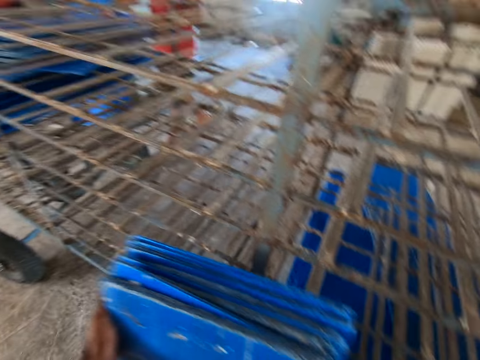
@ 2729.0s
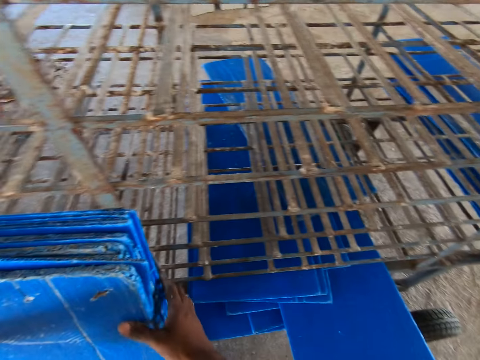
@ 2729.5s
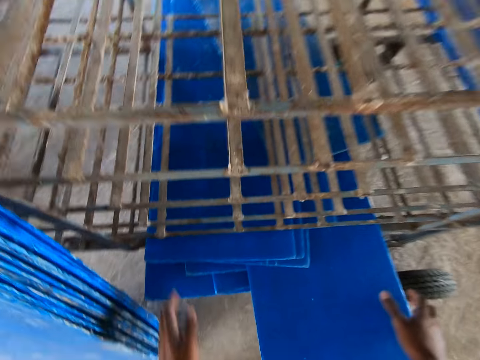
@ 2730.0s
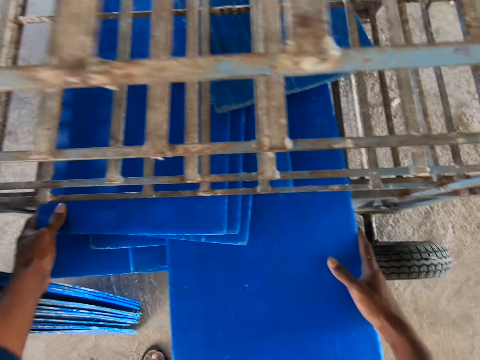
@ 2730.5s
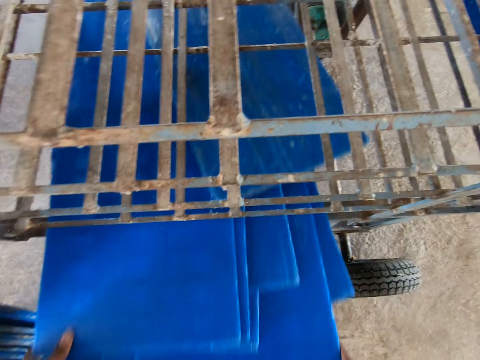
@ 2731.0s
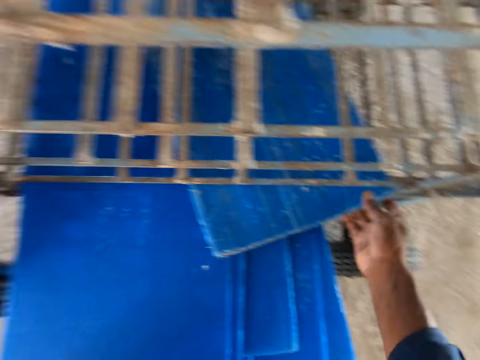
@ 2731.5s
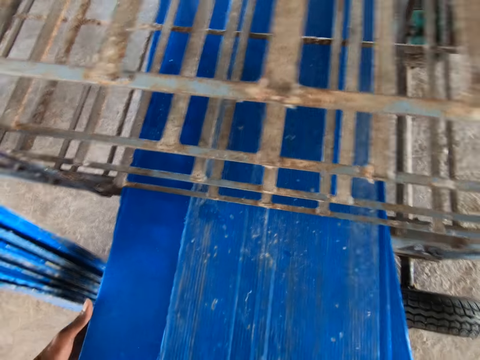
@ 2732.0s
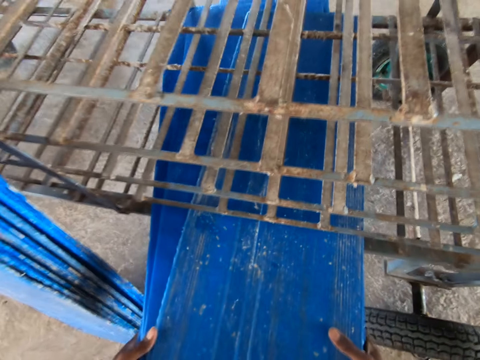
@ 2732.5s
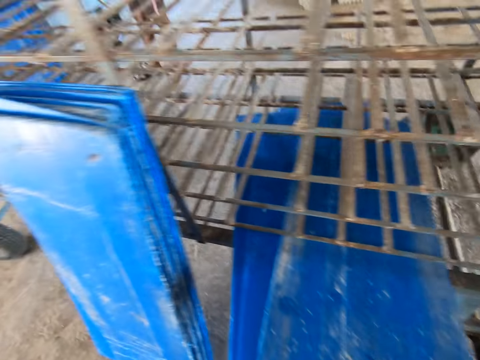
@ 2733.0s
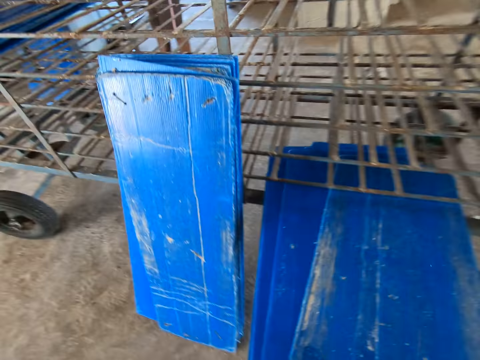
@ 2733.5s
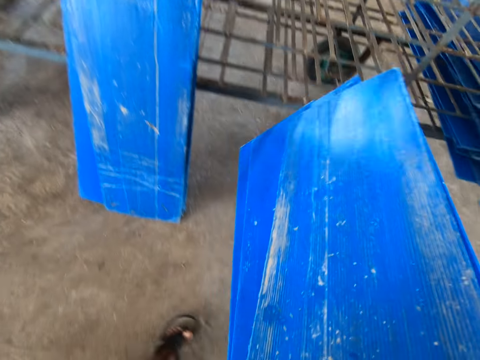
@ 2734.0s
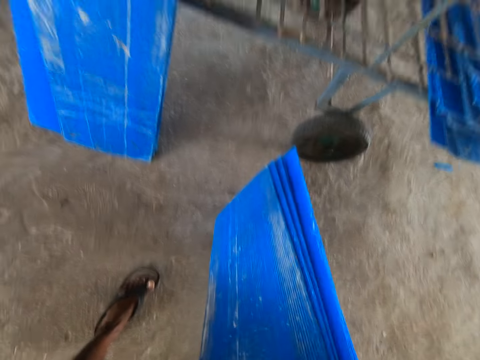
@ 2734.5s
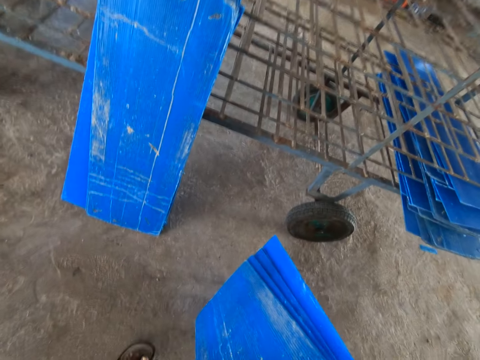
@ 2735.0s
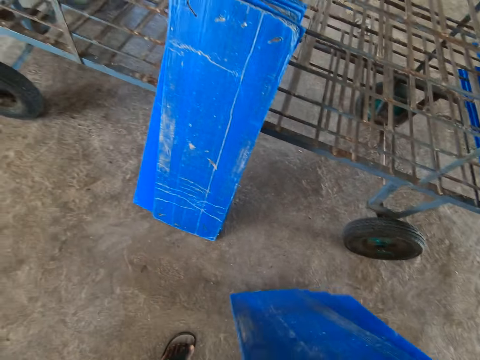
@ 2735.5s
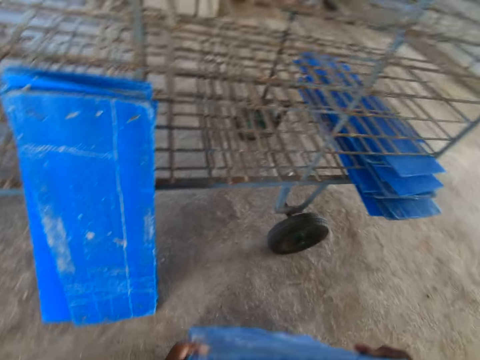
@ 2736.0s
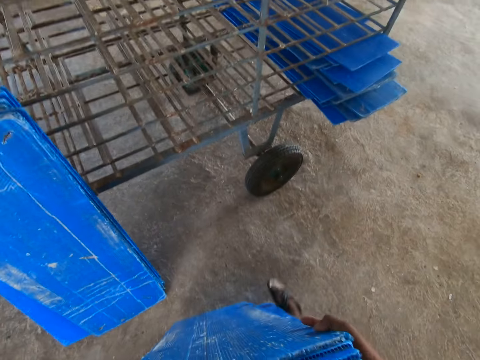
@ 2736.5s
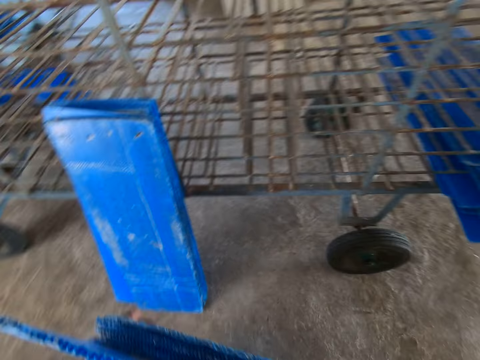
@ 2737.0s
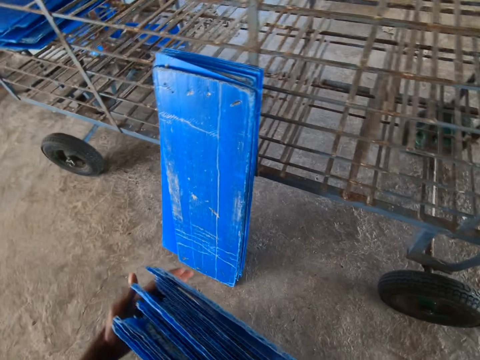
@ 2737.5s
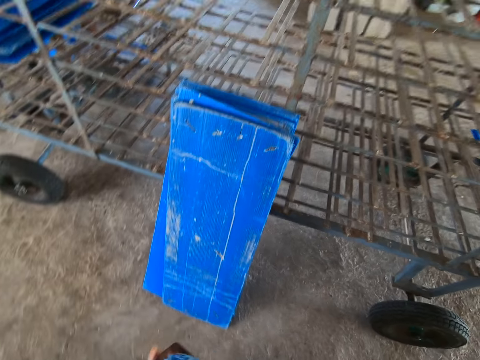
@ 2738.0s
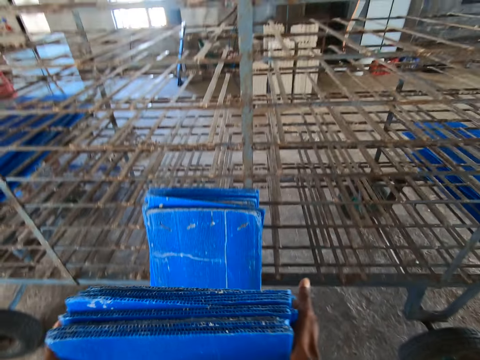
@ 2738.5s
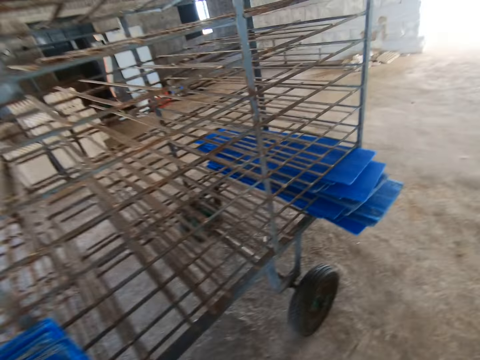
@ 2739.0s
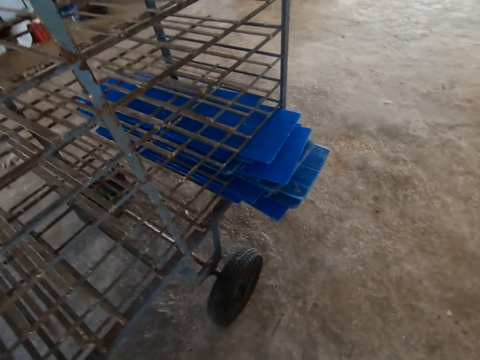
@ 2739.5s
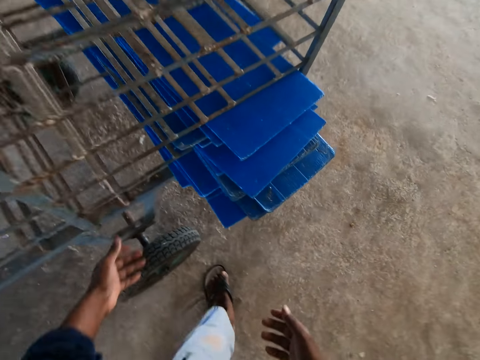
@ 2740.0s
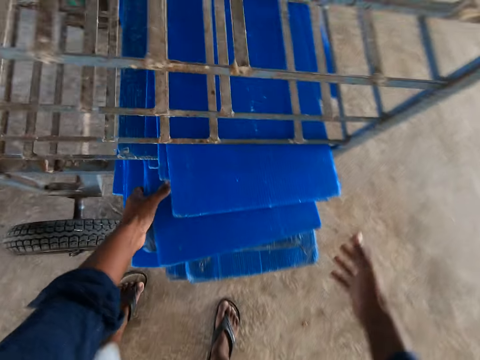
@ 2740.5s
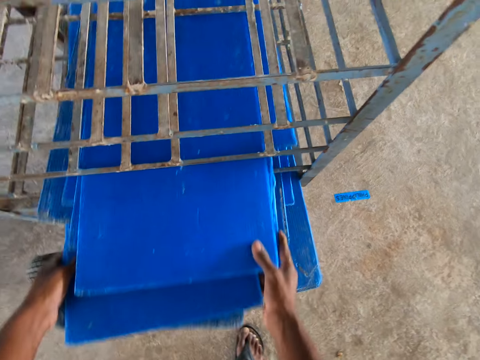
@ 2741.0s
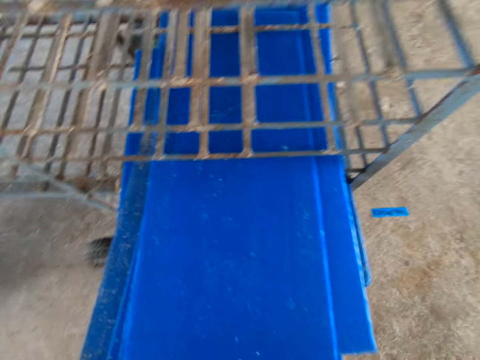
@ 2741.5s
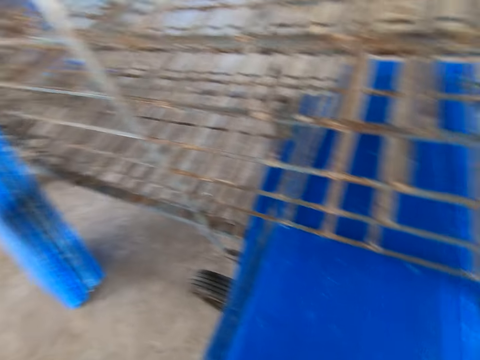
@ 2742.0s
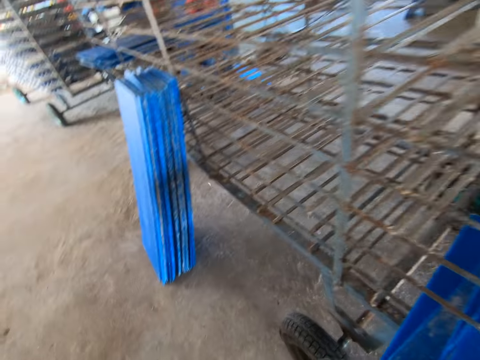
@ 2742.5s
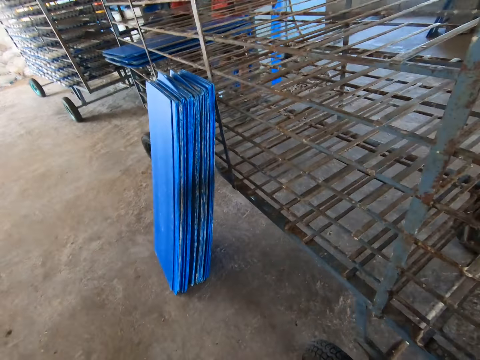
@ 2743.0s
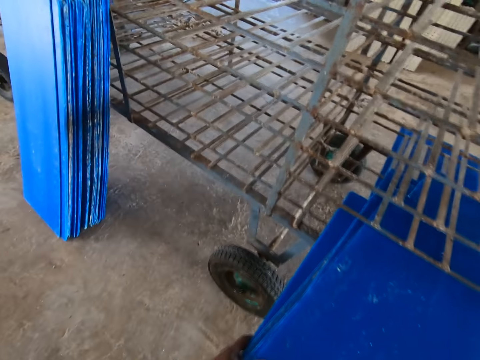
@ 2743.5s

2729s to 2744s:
The camera wearer moves some trays in the trolley shelf with both hands. He picks up the plastic tray. He places the trays by the trolley shelf with both hands. He moves some trays in the shelf with both hands. He picks up the plastic tray.

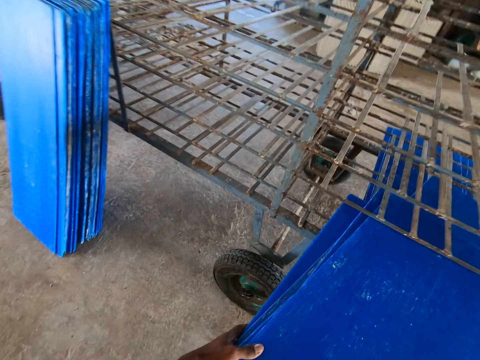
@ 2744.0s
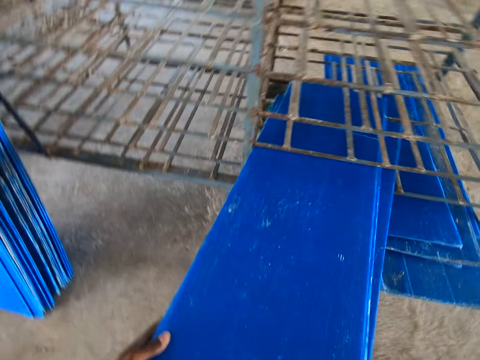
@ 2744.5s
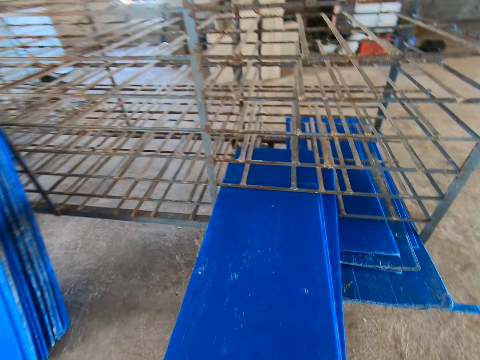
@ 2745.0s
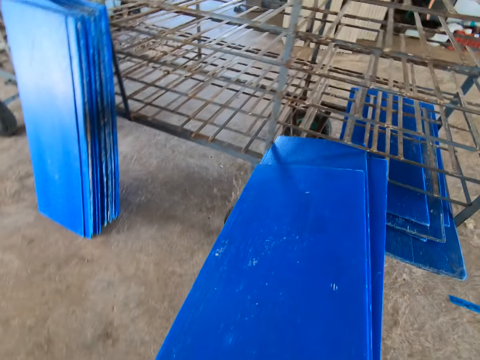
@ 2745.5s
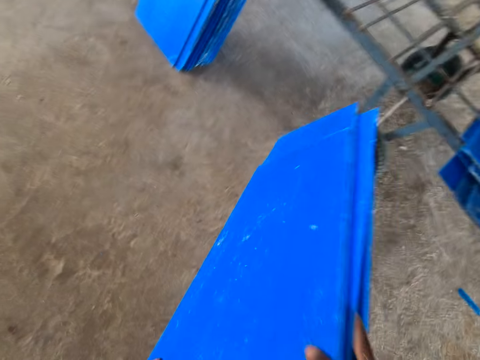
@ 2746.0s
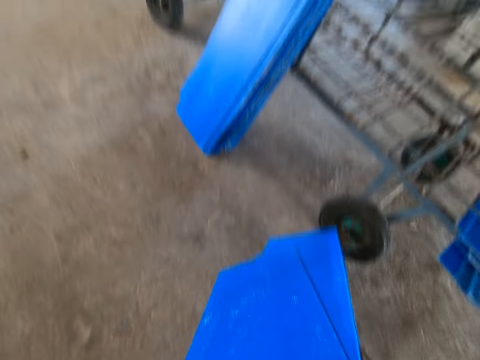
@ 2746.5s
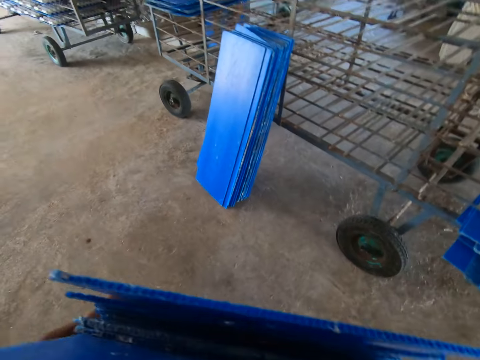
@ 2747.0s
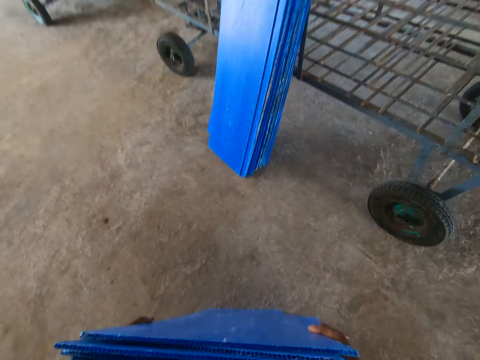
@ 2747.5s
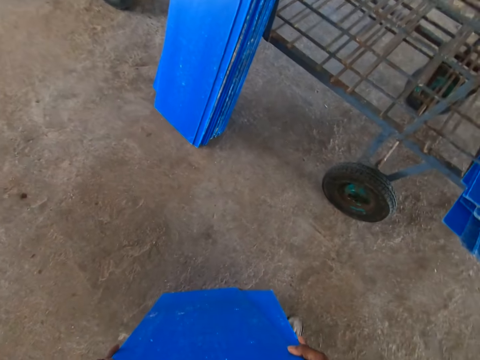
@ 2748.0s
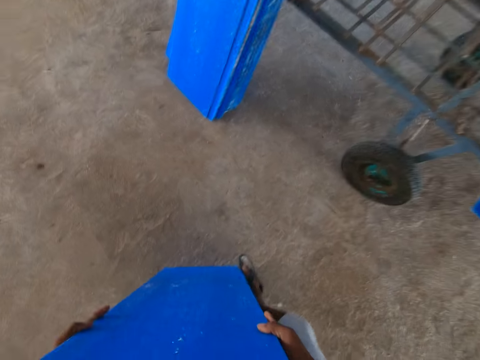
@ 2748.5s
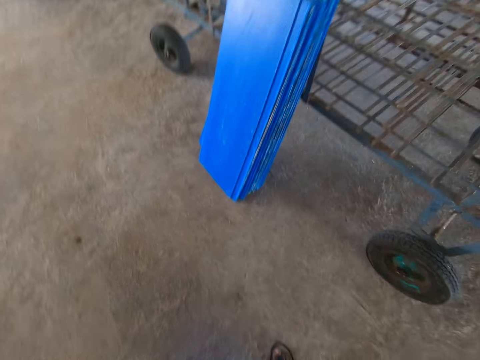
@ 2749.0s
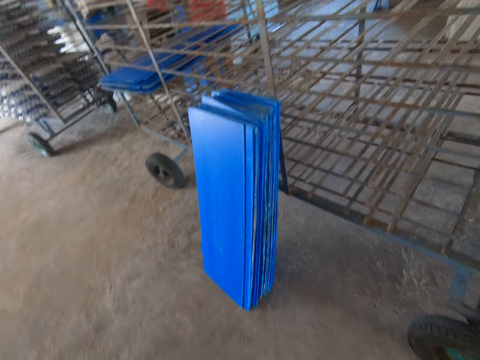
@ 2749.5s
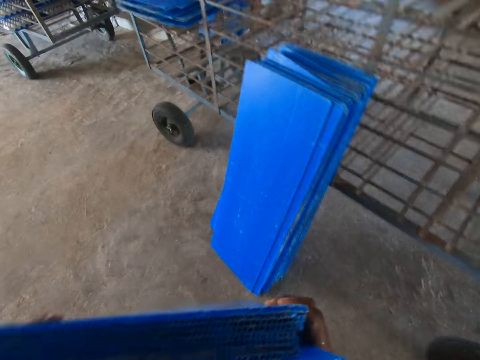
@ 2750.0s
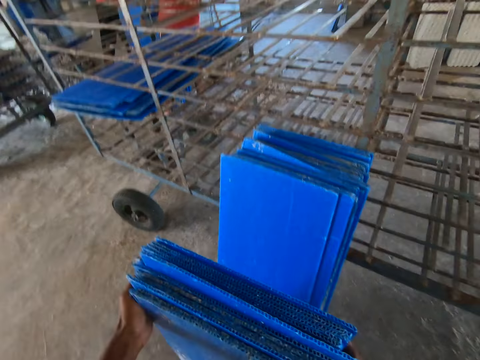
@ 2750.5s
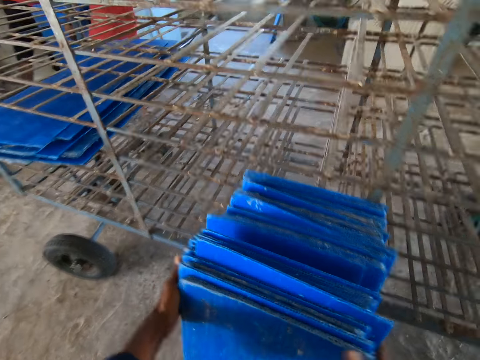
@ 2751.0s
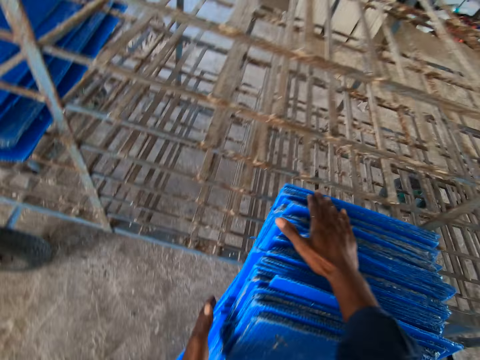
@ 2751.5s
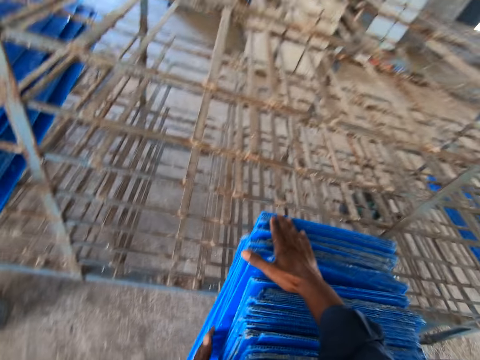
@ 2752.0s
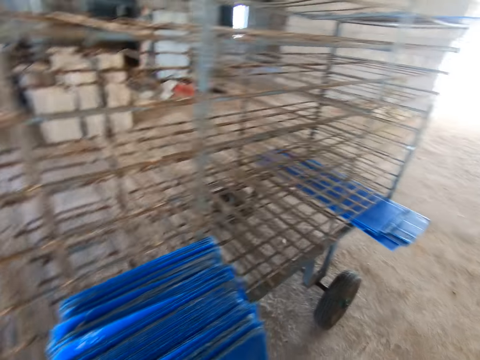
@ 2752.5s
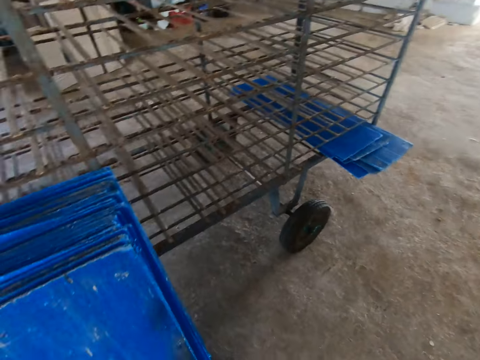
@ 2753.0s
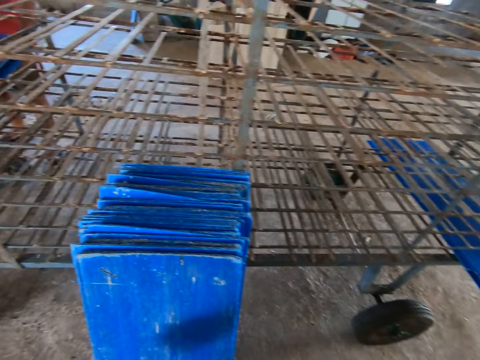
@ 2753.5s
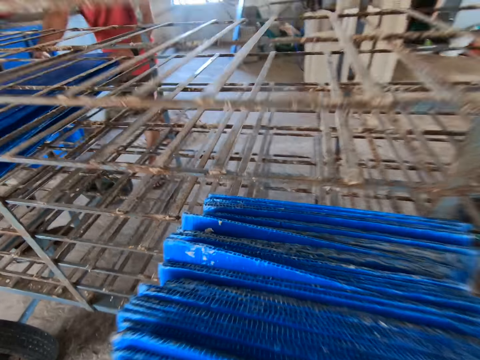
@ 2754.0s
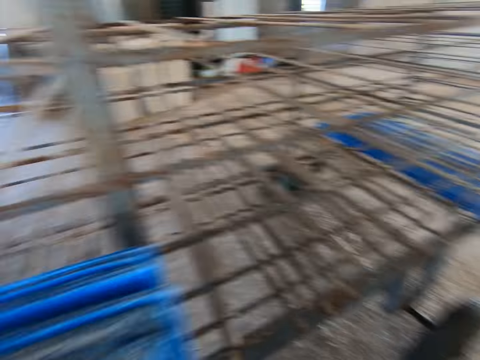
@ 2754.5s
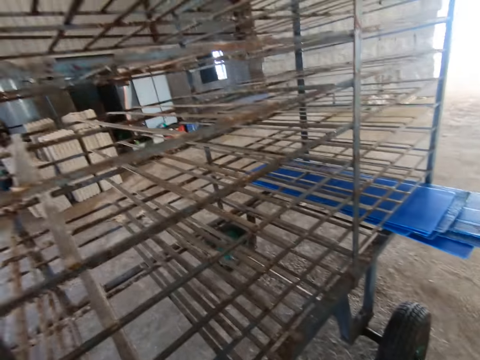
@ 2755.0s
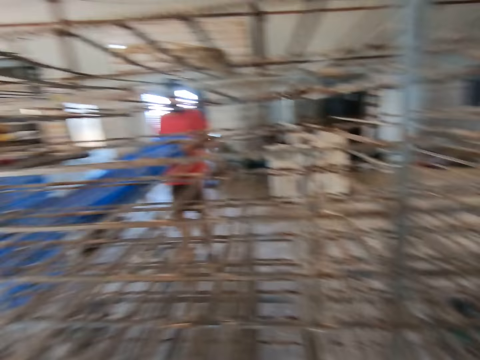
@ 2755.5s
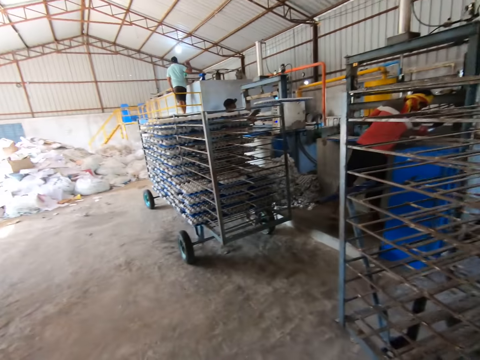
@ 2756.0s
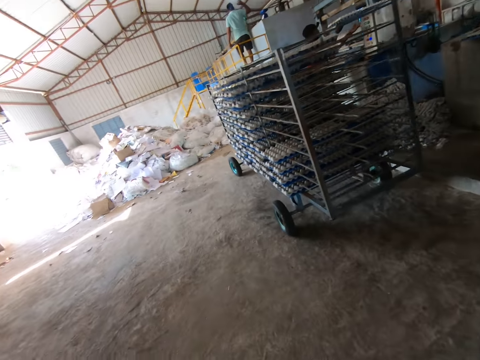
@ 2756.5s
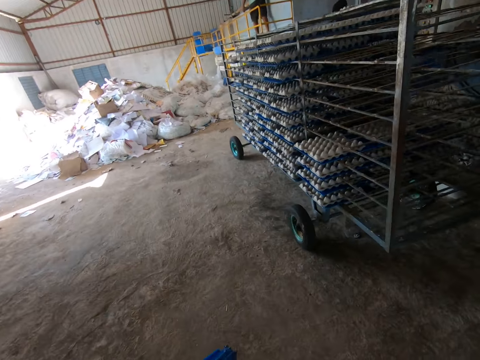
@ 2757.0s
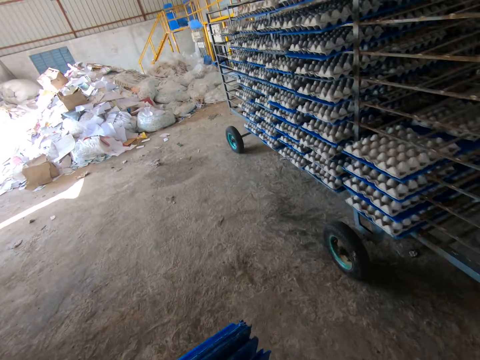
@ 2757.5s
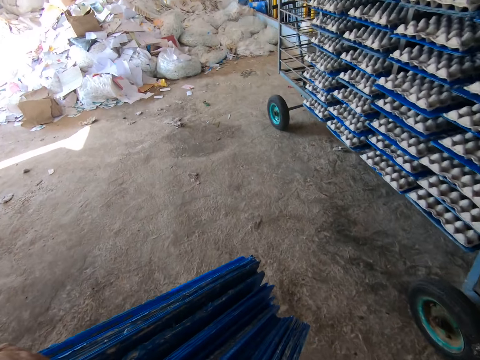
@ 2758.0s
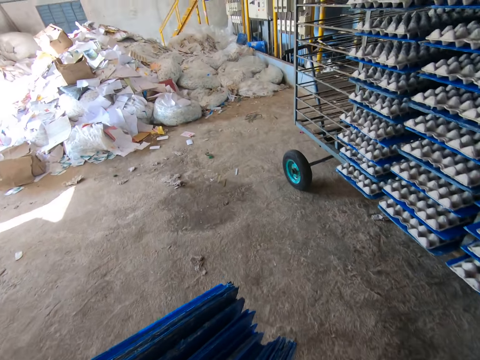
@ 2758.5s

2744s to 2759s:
The camera wearer walks in the room. He places the trays by the trolley shelf with both hands. He carries the trays by the trolley shelf with both hands. He walks in the room.
